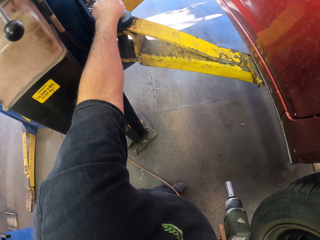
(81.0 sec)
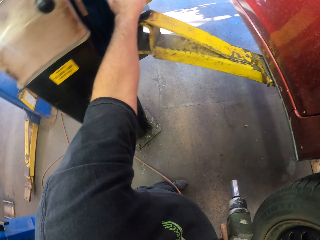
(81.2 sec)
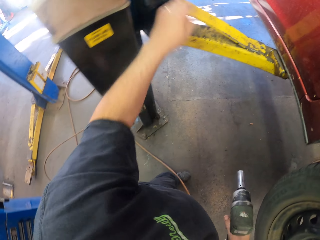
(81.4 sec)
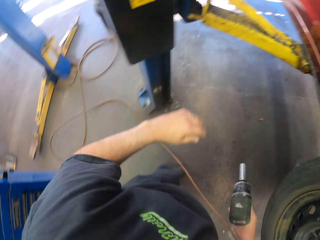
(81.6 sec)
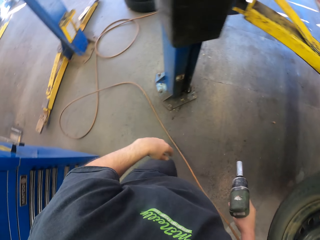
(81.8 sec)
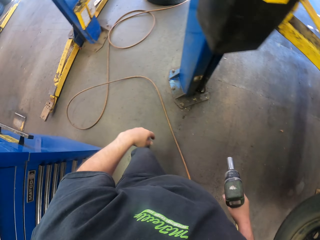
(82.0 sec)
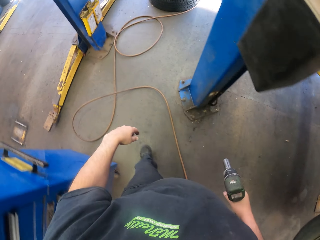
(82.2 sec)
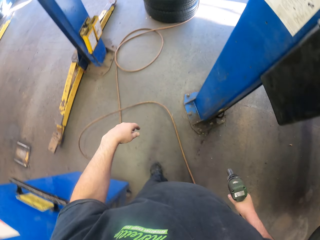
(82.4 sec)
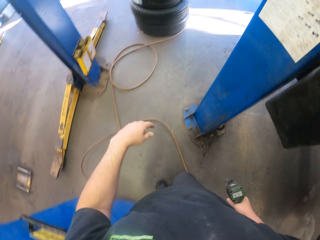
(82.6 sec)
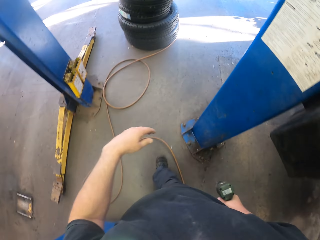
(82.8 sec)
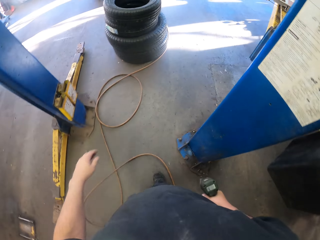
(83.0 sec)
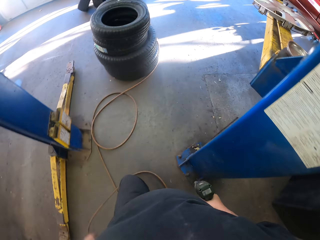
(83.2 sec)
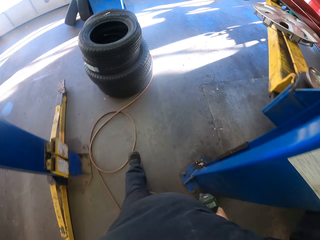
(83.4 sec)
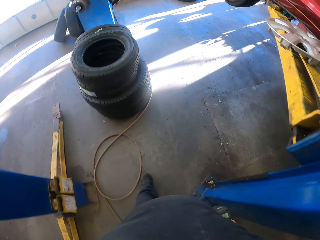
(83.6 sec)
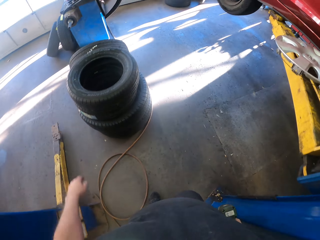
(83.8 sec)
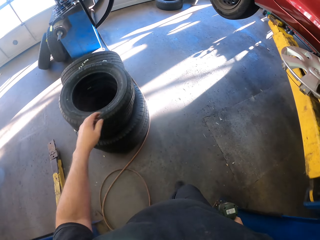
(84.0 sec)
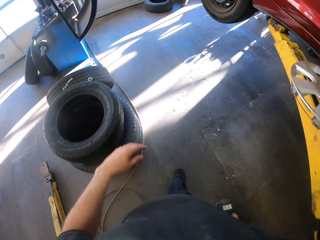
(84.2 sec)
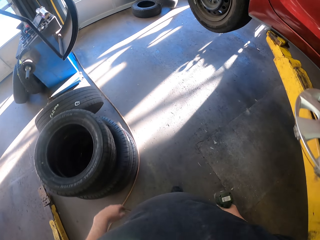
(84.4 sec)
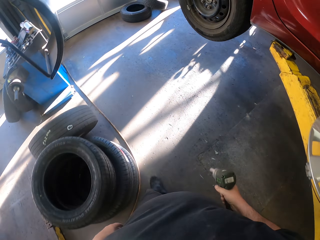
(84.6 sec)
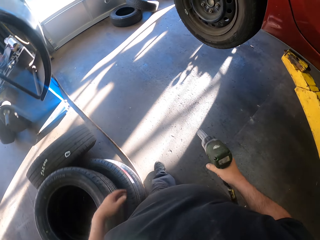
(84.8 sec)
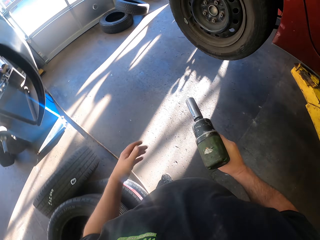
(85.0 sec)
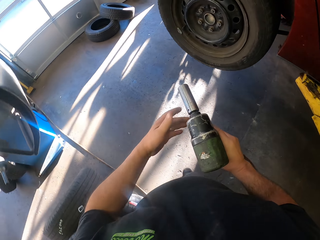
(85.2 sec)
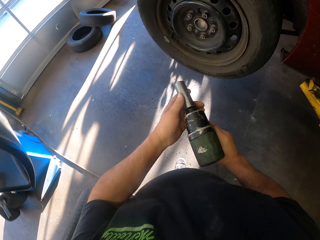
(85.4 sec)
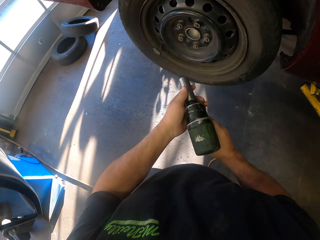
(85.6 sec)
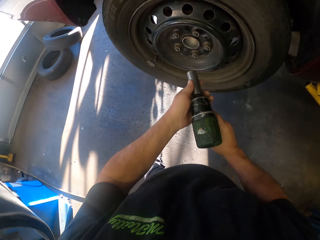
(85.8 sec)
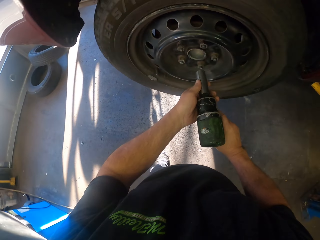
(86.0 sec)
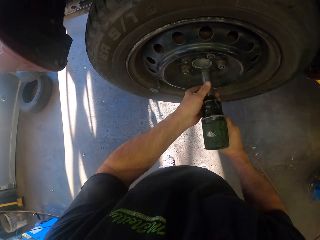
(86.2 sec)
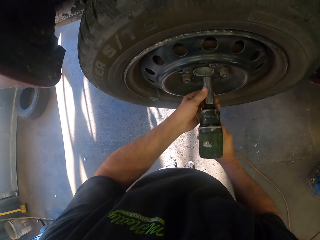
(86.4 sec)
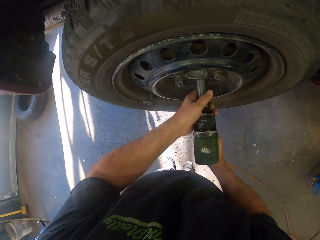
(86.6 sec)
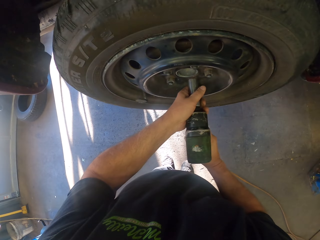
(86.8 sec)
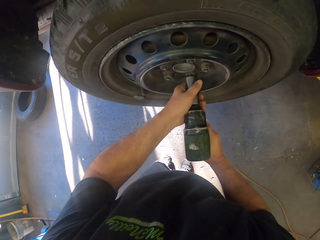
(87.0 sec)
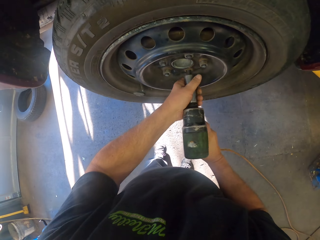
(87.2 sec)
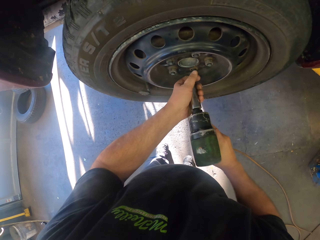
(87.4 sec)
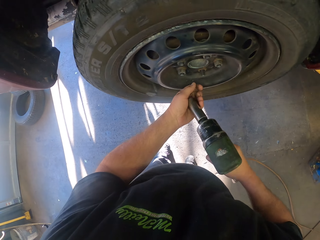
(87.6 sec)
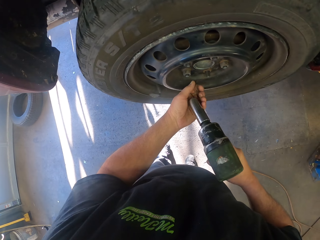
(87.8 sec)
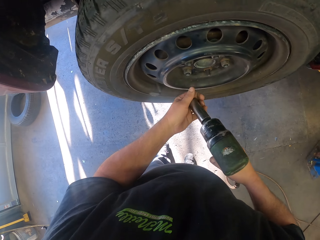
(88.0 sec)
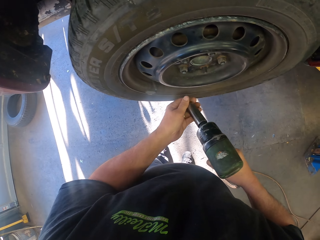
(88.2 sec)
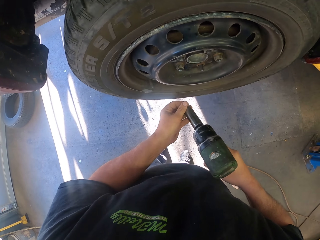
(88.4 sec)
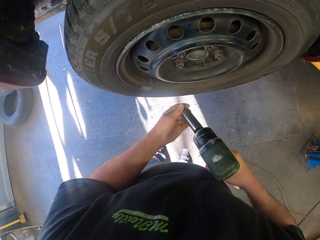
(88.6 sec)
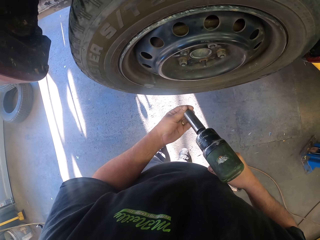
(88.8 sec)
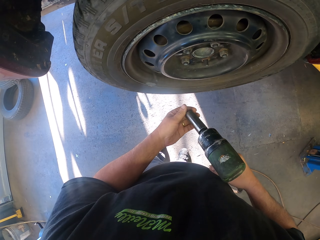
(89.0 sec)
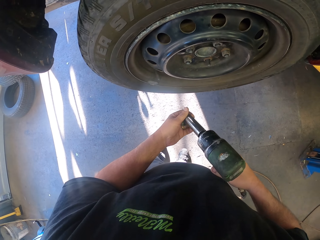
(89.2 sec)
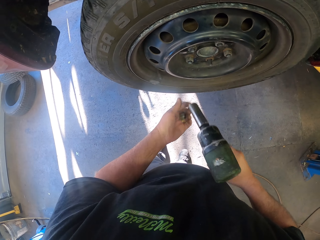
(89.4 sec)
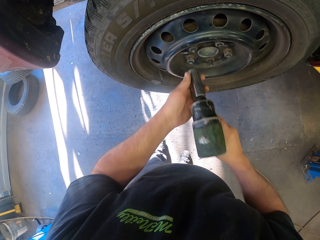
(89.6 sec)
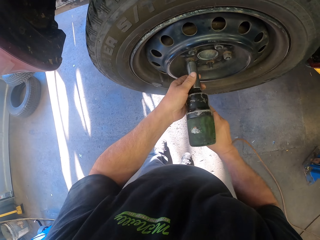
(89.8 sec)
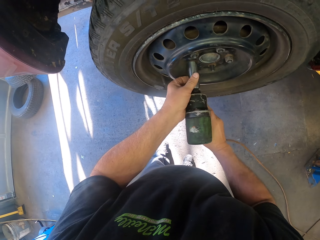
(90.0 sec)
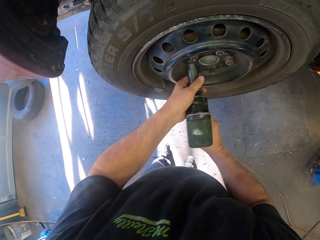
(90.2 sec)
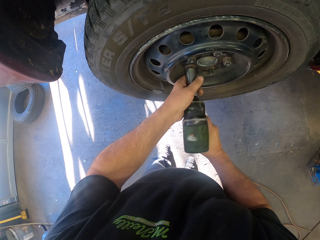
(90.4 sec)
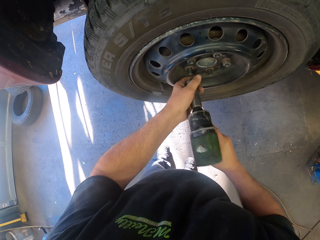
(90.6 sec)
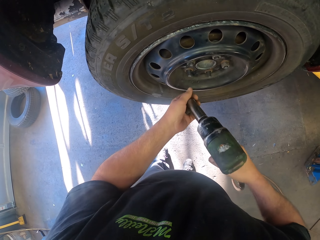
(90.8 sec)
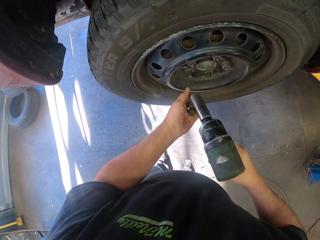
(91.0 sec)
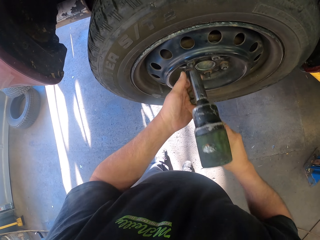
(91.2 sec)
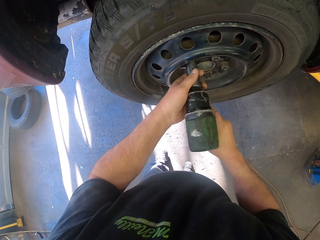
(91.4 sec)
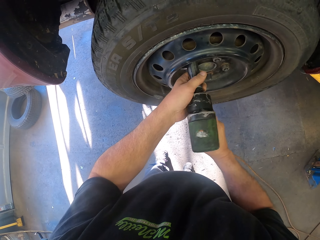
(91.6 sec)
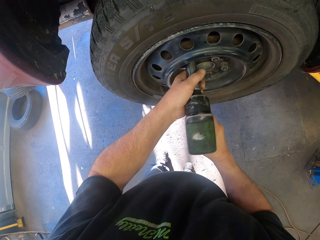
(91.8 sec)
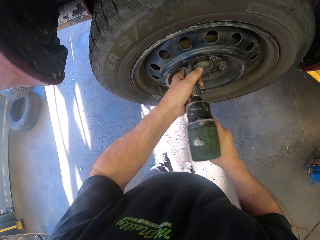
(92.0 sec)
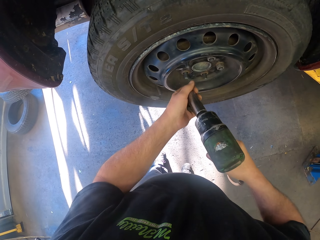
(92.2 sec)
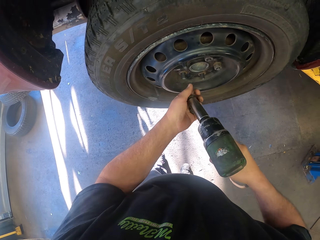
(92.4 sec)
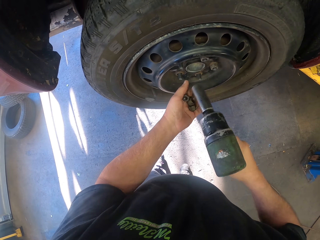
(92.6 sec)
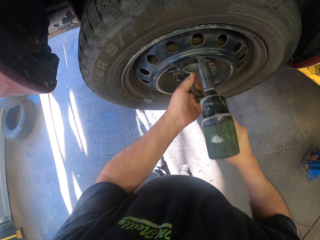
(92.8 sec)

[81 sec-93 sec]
The camera wearer puts bolts on a metal plate. They walk around. They remove bolts on the tire with the drill machine.

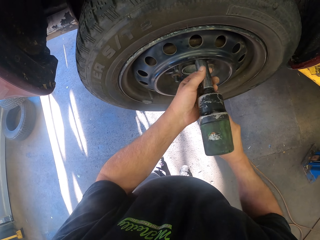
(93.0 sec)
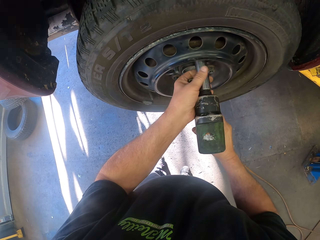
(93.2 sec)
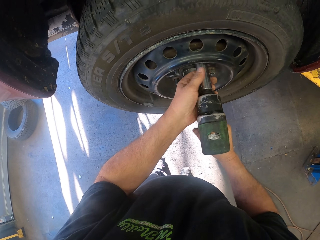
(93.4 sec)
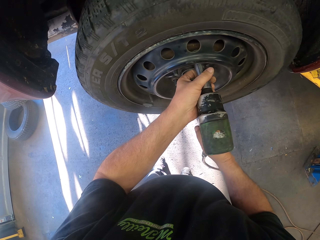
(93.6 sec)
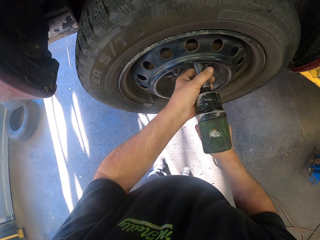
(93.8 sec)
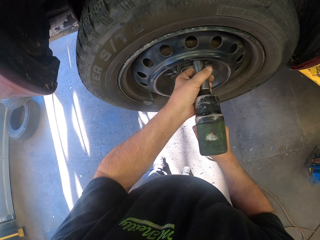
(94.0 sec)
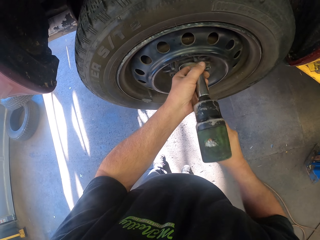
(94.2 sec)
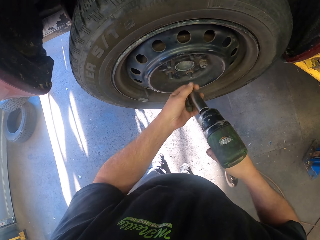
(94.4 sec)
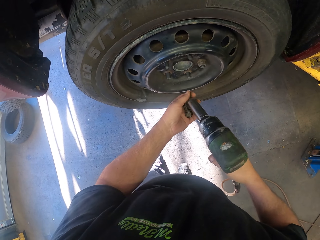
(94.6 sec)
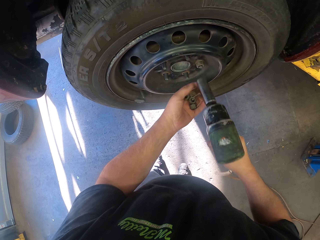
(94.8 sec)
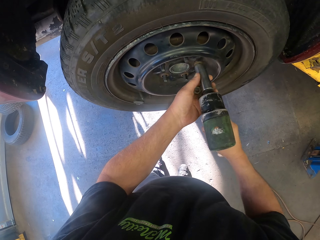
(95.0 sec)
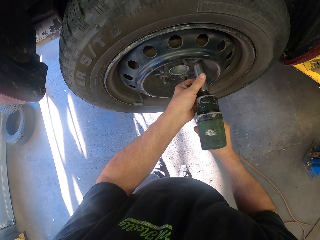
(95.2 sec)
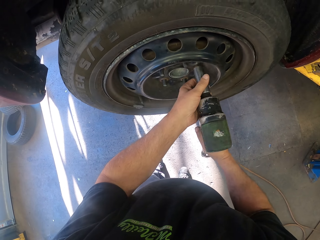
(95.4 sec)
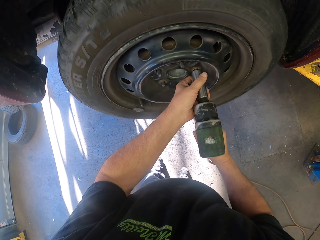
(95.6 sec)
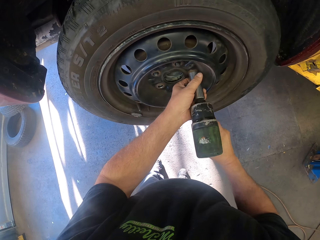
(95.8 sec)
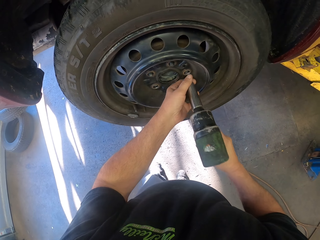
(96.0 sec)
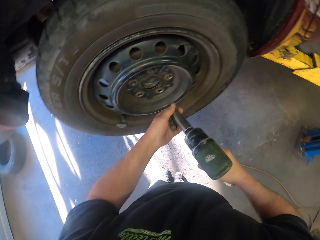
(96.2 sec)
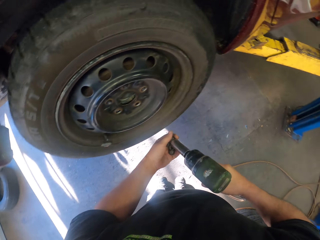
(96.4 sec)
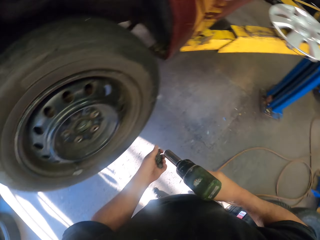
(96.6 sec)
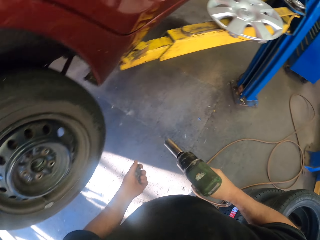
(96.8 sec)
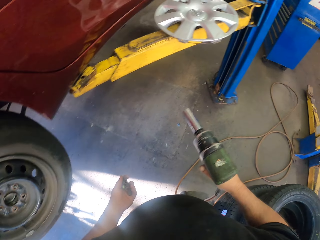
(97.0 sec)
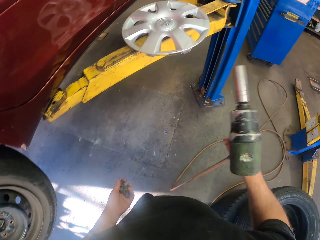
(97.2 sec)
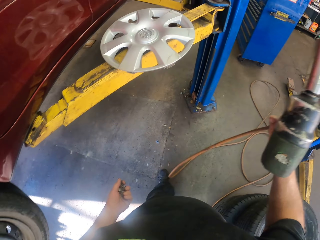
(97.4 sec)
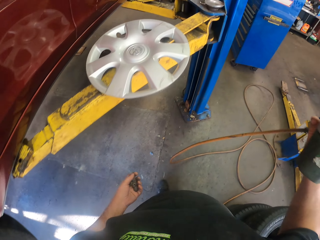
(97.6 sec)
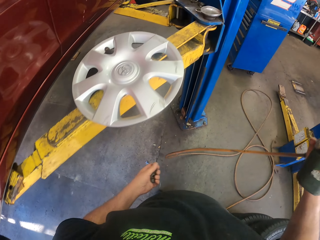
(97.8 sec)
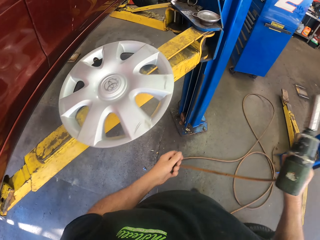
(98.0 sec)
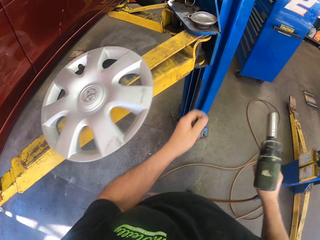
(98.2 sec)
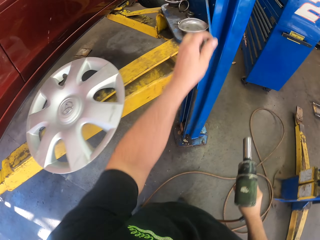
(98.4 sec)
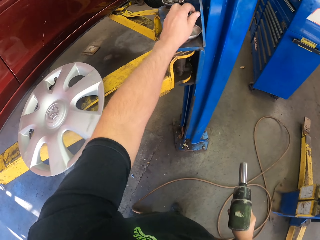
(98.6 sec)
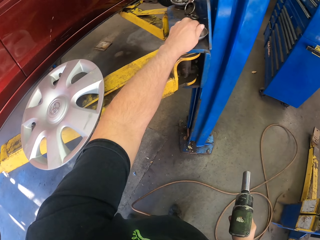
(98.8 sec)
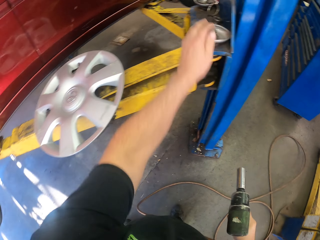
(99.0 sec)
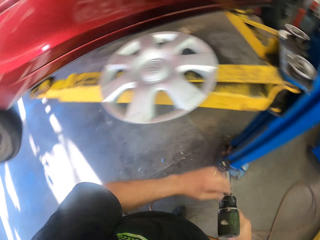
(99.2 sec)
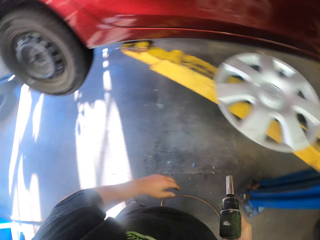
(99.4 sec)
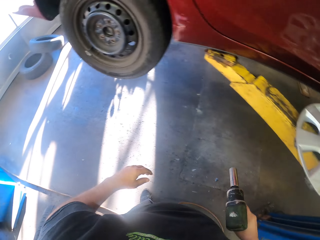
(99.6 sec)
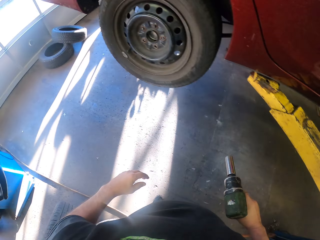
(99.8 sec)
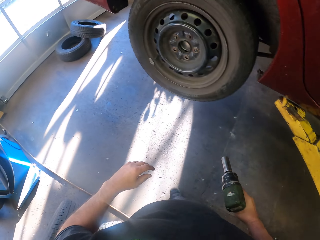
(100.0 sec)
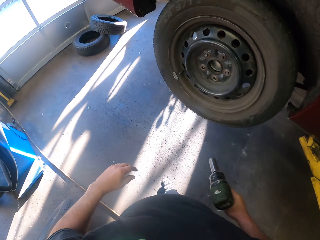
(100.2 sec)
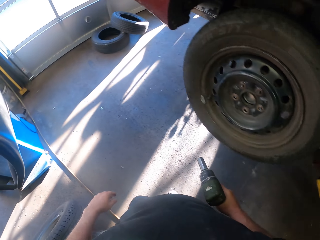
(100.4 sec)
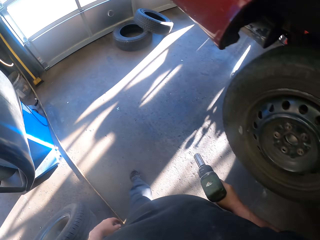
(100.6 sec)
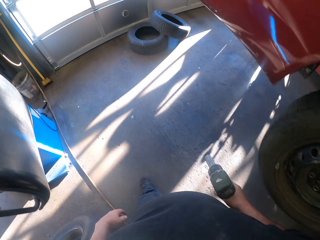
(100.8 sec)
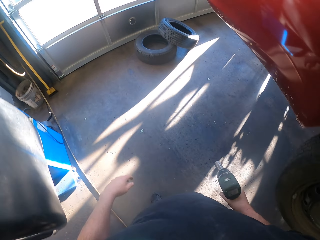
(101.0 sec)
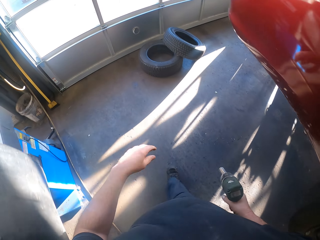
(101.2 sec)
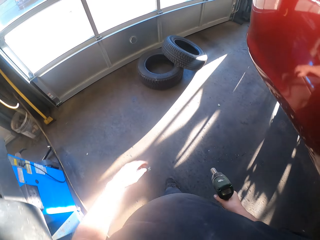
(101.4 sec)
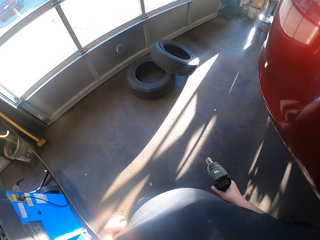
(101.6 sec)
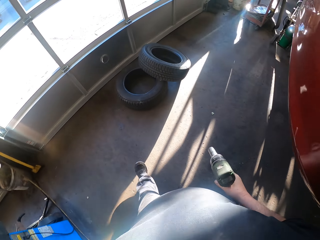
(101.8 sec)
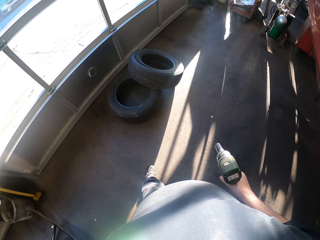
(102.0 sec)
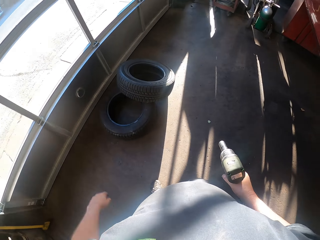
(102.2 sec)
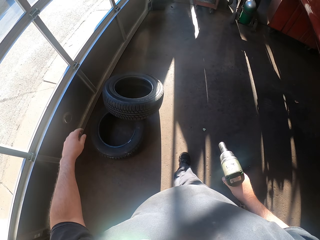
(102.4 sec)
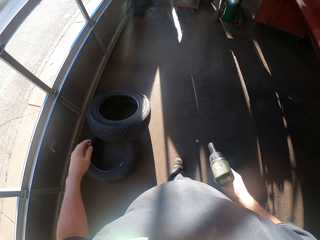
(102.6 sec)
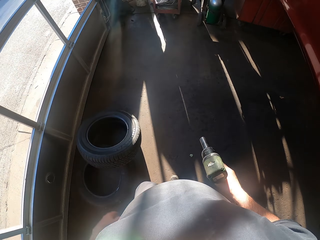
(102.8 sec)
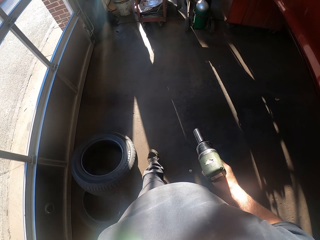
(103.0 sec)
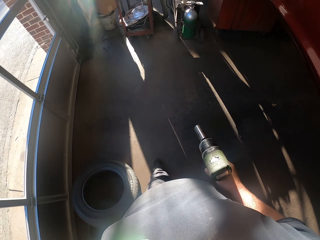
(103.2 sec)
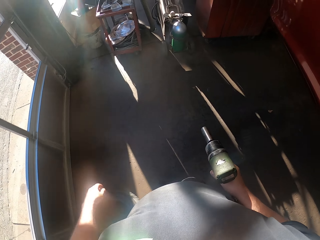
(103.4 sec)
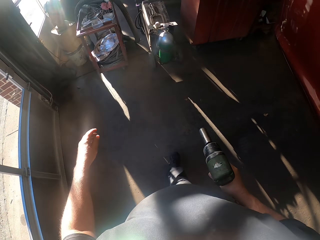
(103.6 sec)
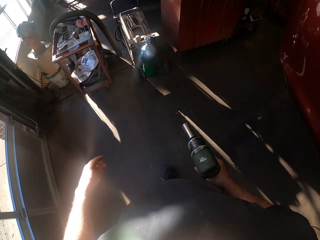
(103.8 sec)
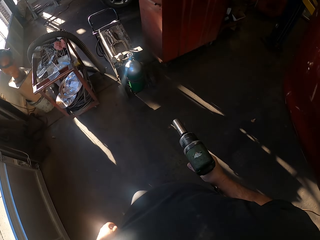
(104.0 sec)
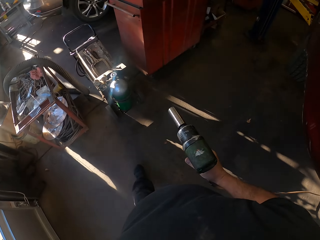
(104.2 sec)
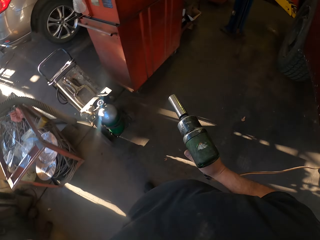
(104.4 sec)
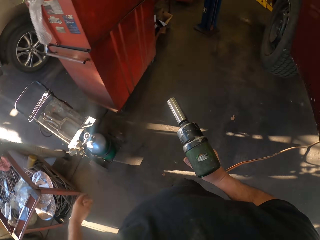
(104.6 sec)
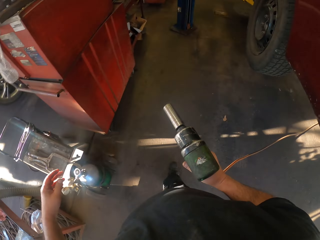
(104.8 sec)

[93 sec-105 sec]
The camera wearer puts bolts on a metal plate. They walk around in the garage.
